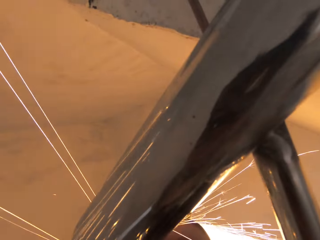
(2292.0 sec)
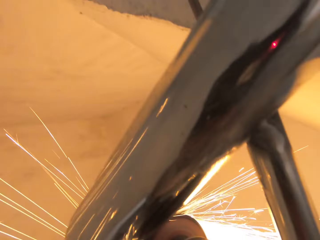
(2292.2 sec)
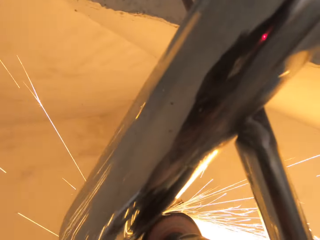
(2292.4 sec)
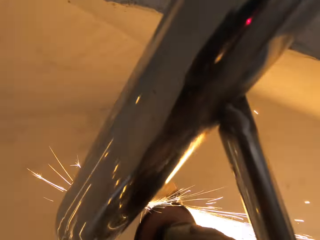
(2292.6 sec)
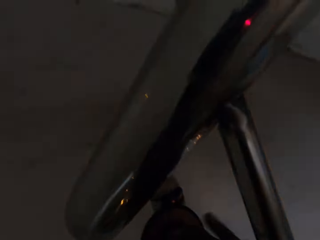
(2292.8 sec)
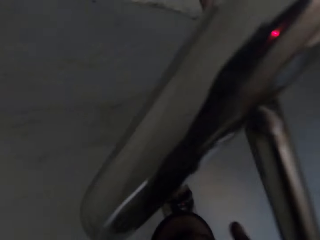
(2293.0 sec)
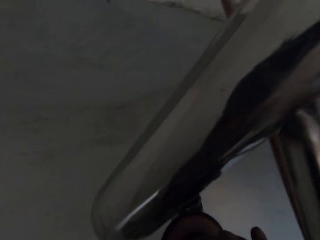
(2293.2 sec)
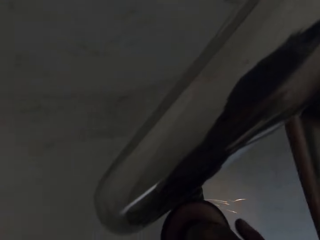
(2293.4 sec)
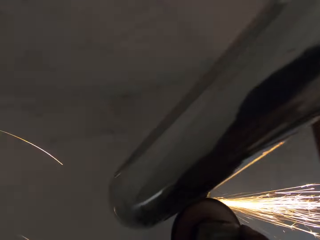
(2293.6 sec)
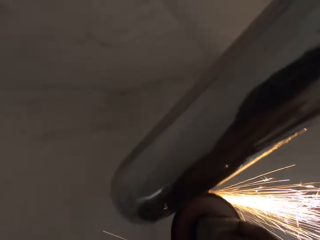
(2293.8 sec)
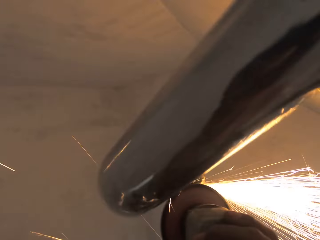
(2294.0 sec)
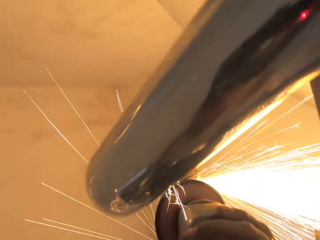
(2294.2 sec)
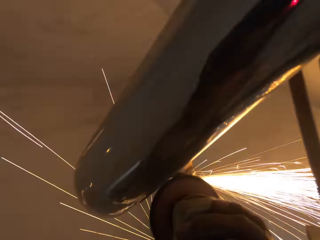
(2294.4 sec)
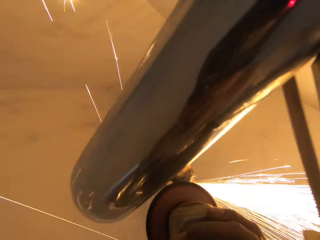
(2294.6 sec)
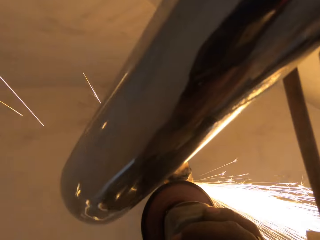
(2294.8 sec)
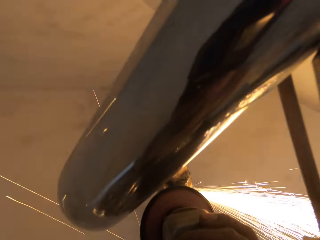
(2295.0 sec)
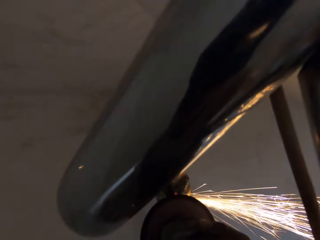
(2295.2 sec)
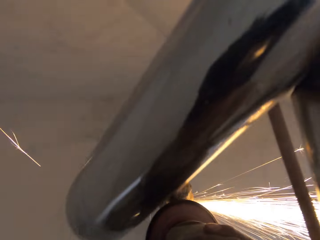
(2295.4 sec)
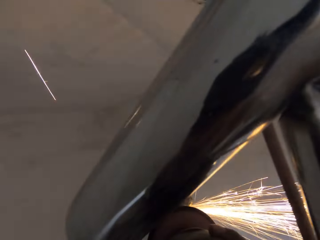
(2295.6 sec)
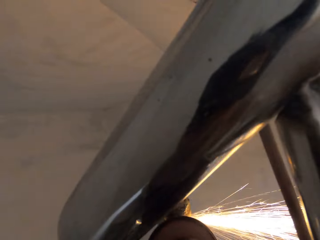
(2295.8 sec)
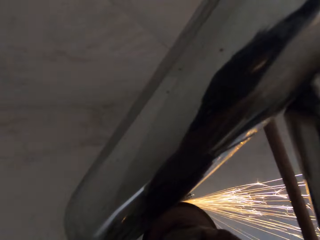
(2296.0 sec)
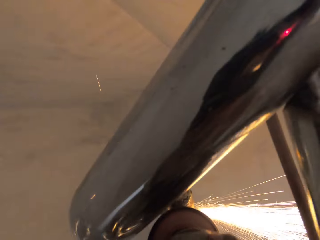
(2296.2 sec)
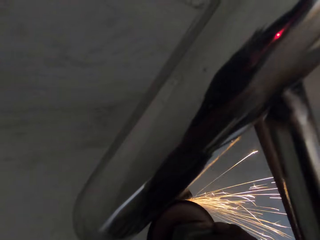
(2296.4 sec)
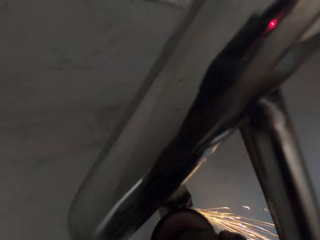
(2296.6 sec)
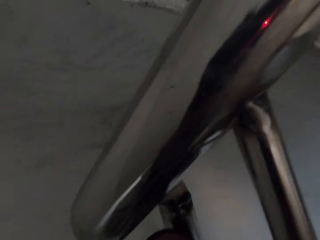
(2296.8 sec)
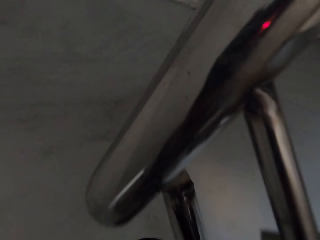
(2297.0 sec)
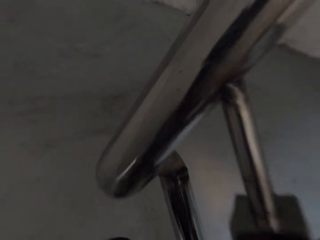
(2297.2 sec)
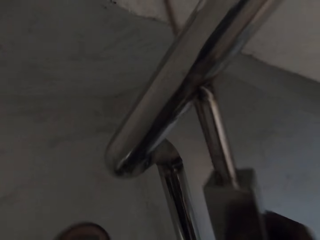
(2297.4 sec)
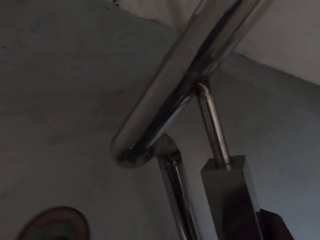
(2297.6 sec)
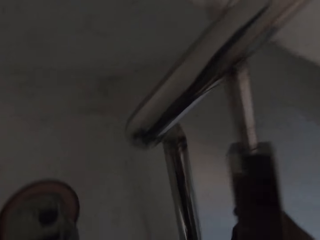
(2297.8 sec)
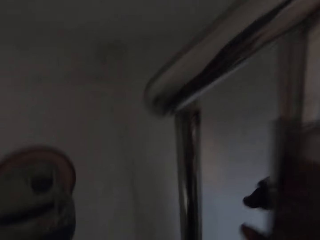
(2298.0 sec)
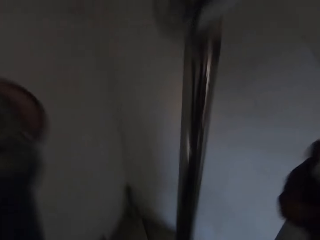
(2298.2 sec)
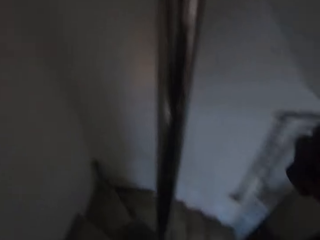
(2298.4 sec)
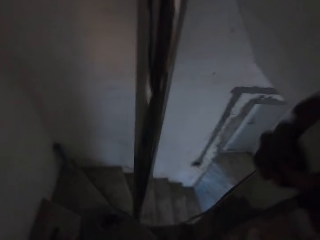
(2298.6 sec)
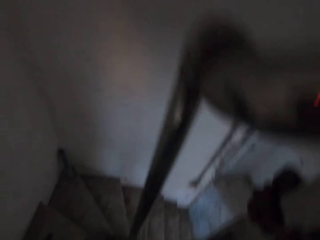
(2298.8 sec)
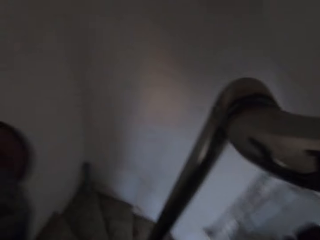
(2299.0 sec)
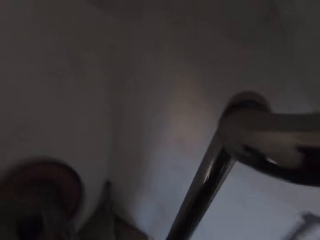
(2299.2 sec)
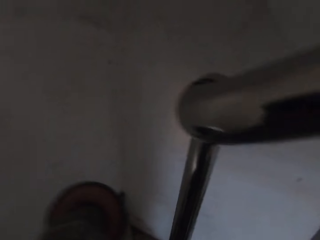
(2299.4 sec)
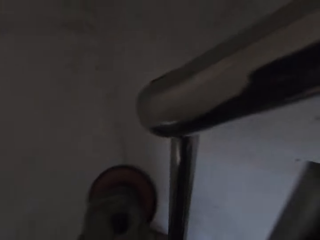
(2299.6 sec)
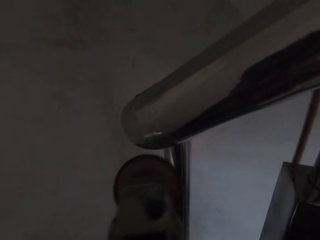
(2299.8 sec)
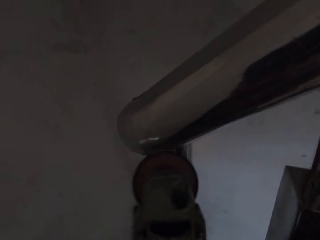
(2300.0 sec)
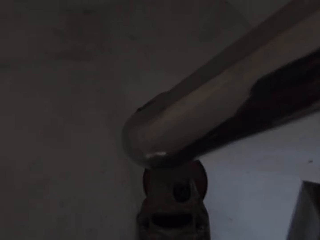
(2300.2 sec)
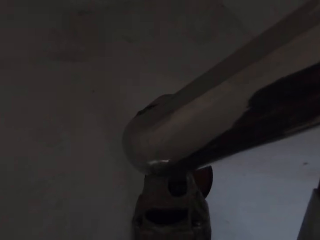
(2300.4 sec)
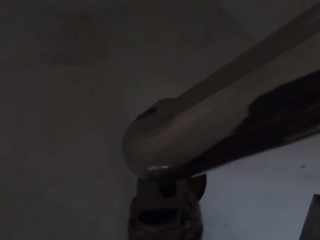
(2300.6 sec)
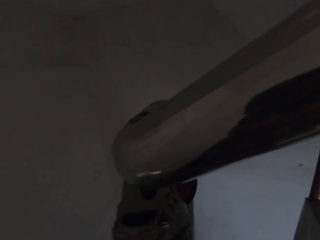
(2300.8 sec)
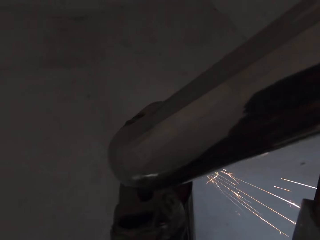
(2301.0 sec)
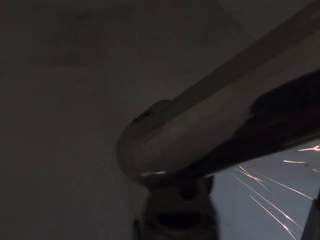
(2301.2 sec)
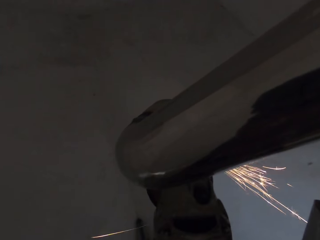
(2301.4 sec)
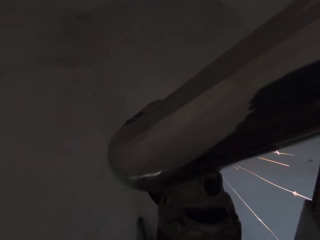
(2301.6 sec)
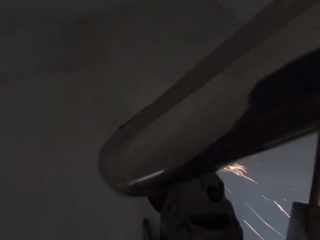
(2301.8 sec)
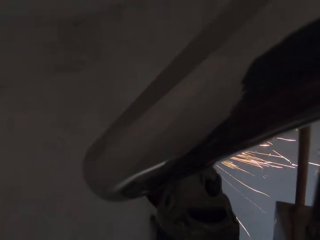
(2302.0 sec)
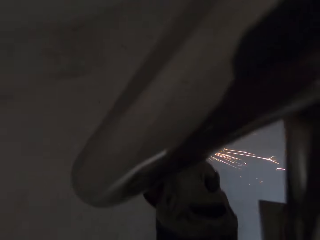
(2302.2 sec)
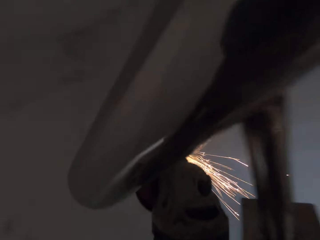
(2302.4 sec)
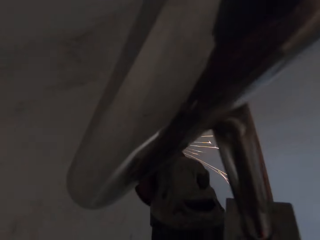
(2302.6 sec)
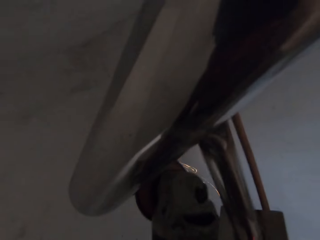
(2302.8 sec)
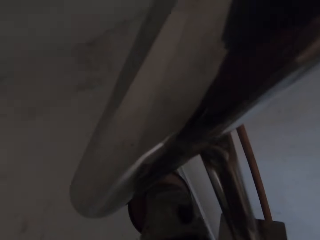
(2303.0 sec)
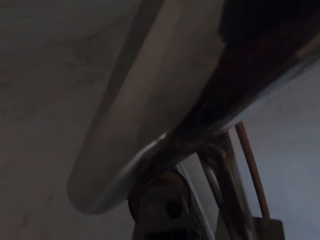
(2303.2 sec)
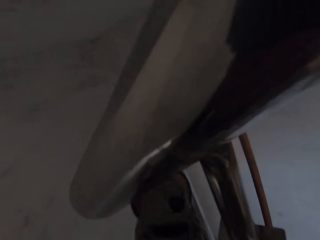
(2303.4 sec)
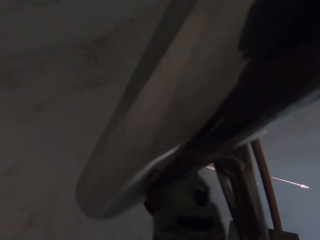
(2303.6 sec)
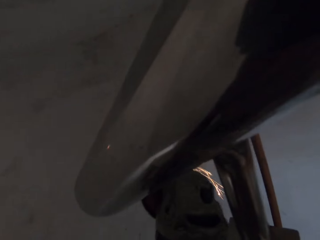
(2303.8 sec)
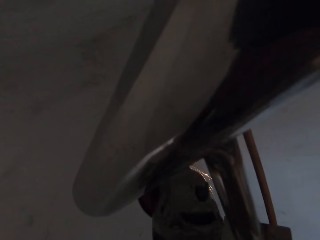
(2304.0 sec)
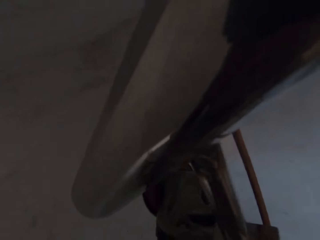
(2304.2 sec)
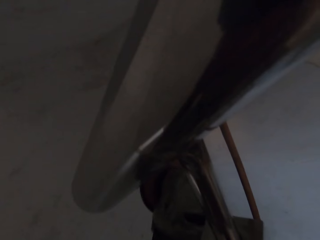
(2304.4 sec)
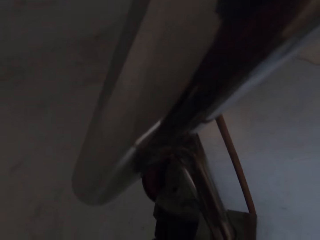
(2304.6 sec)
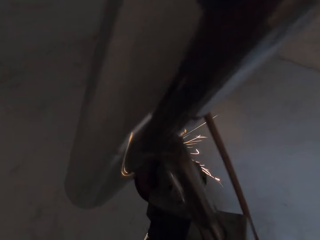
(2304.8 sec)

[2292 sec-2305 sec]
The camera wearer holds the metal rail with his hand and pulls the grinder off the metal rail. He smoothens the stair railing with the angle grinder in his hand.

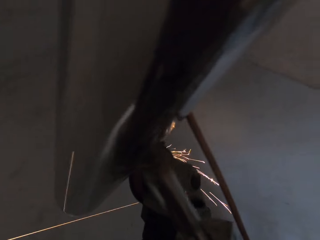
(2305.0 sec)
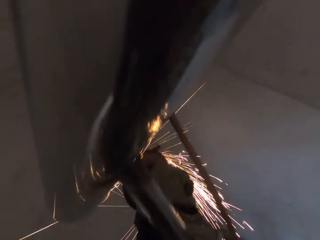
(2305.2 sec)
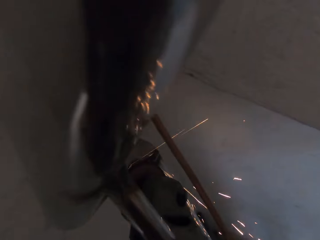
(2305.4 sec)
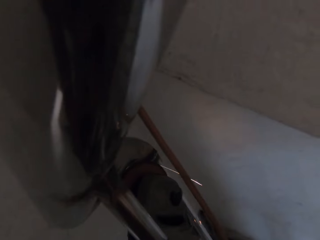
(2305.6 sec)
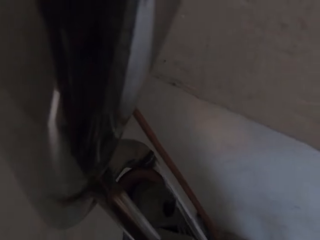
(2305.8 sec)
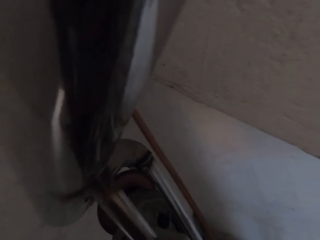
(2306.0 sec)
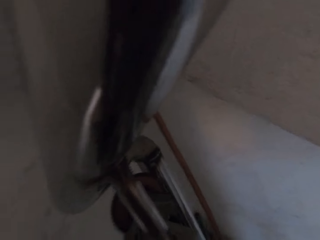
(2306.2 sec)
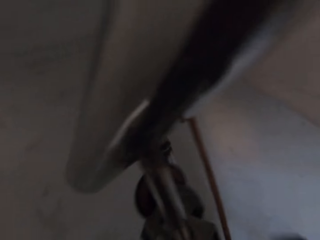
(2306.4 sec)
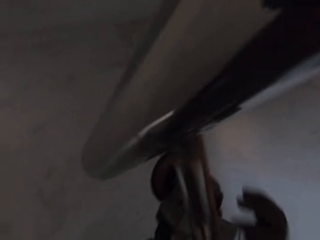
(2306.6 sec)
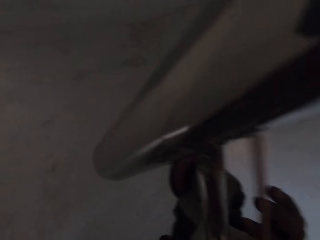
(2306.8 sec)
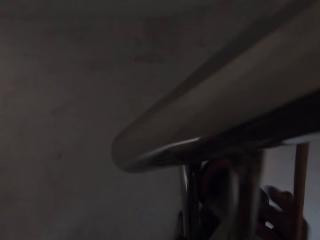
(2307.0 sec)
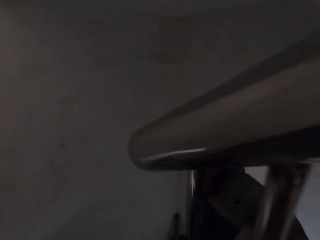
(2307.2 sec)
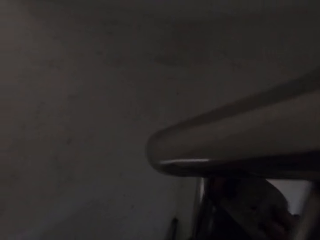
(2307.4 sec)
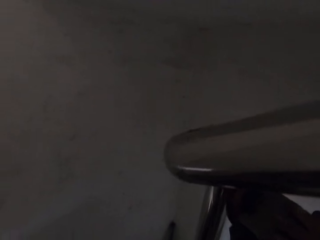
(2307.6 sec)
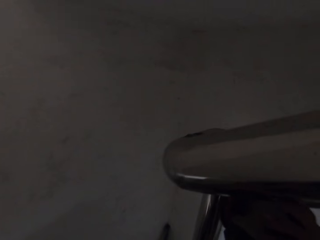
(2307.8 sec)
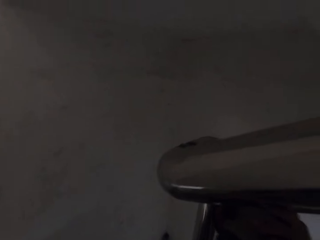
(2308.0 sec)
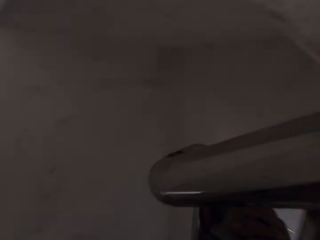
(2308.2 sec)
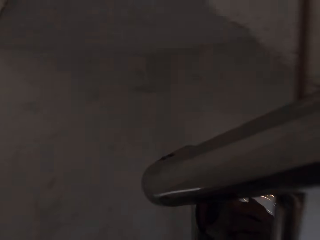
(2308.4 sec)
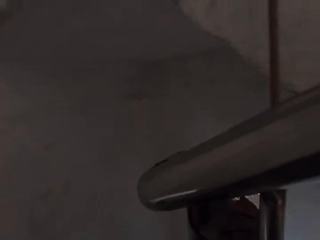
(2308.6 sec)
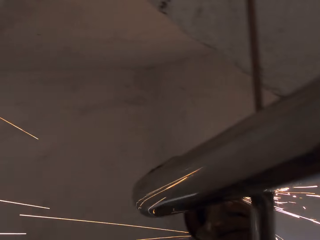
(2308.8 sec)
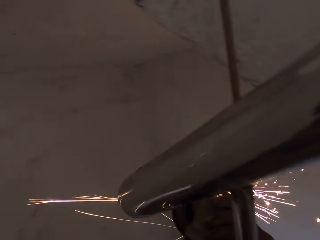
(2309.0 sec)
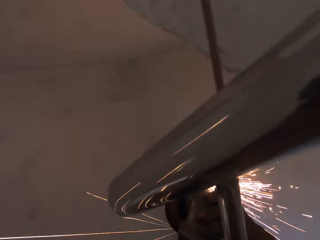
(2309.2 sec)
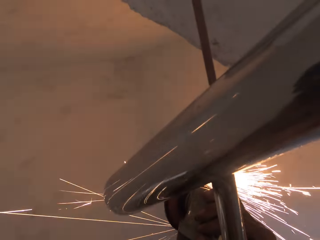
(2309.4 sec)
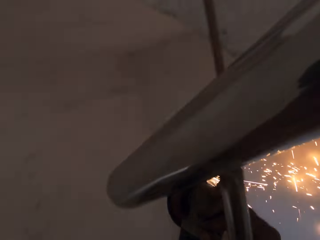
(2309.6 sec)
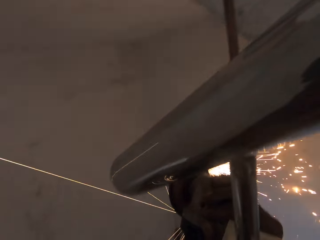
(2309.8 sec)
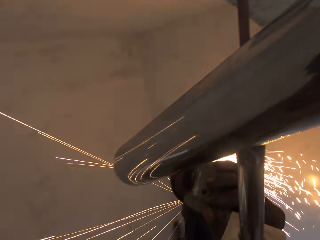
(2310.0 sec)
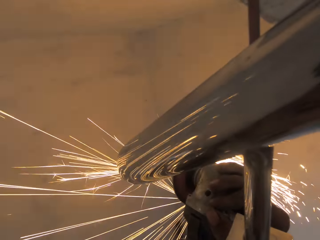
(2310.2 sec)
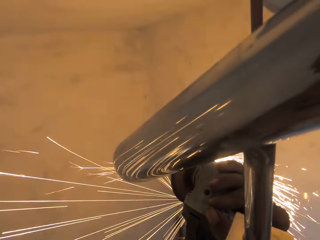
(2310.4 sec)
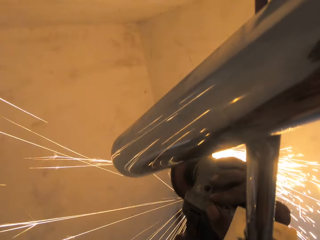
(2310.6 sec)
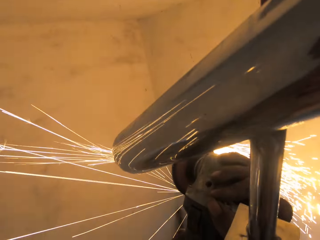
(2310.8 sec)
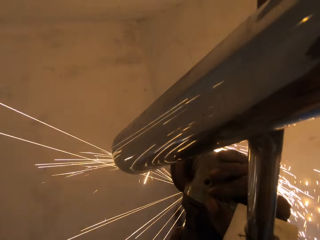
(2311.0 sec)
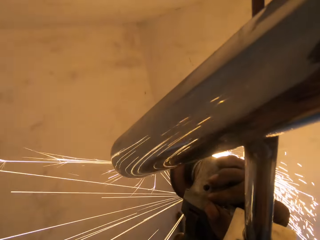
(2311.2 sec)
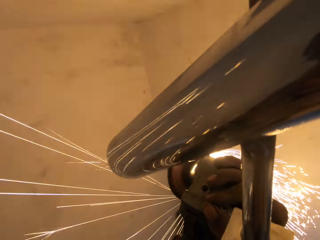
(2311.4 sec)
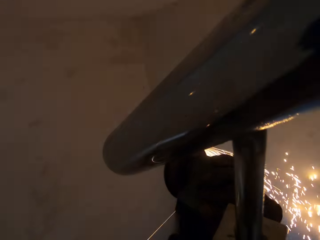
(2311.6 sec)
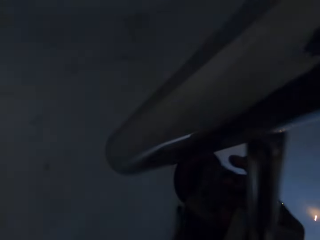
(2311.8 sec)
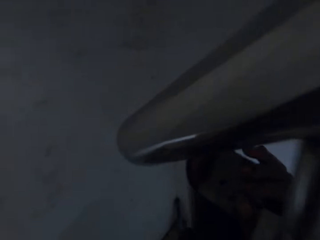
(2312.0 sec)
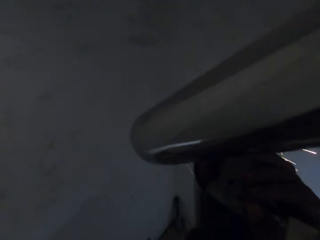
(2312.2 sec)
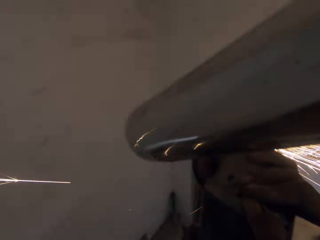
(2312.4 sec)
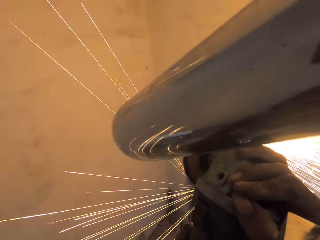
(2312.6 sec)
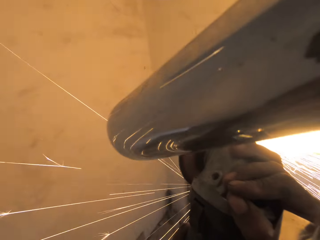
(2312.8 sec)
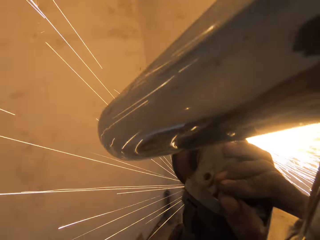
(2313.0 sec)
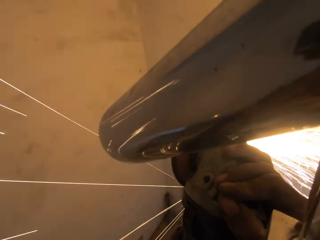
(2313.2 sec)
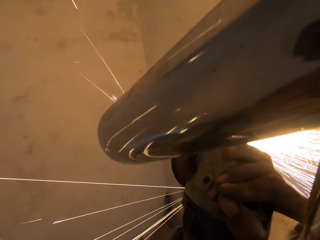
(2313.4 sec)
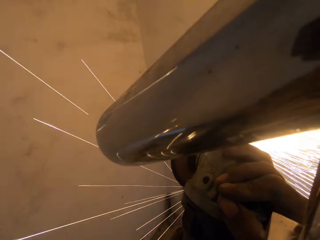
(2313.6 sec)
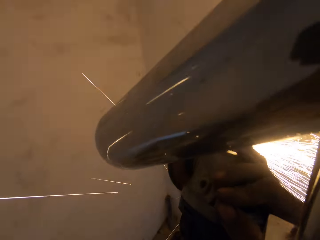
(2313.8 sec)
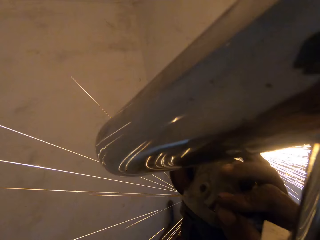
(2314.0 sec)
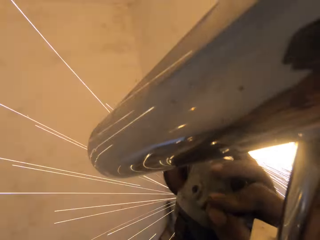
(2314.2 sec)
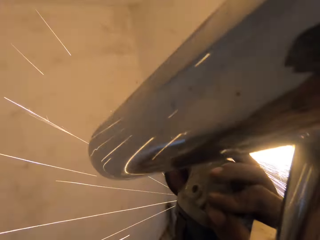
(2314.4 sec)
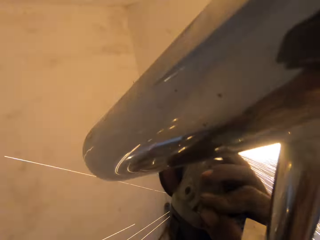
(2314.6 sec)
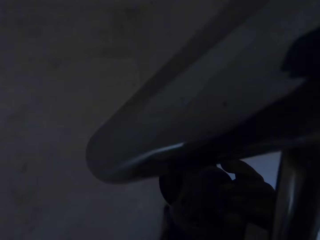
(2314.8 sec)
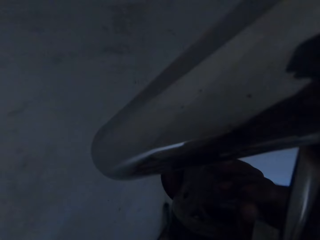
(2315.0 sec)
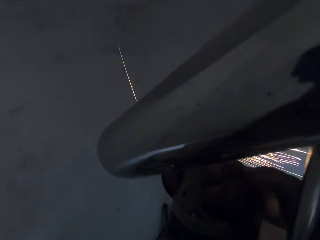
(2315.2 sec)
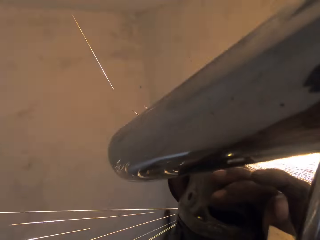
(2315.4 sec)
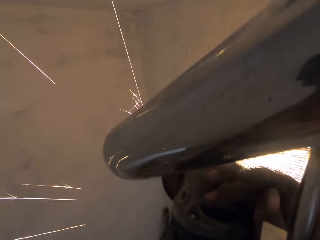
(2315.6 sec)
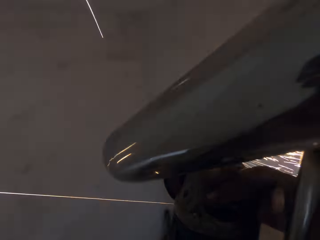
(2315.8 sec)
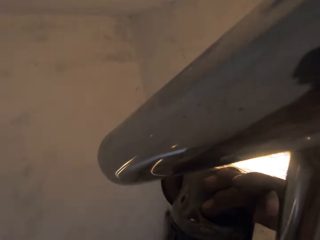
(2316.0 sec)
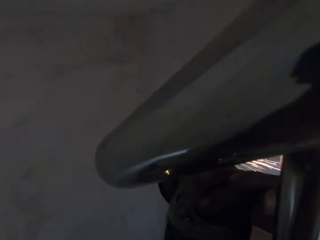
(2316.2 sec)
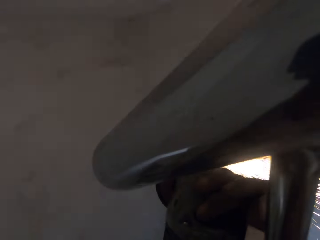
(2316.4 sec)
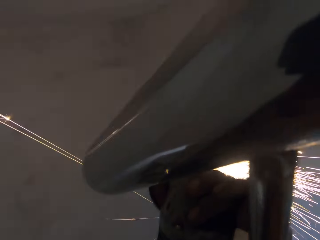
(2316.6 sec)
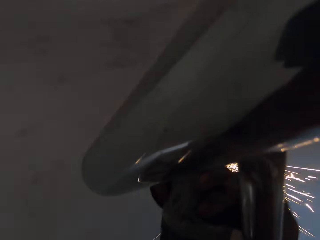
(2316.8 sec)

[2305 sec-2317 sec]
The camera wearer supports the angle grinder with his right hand. He smoothens the stair railing with the angle grinder in his hand.
